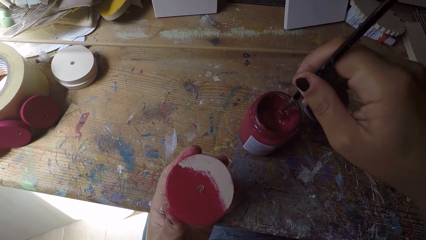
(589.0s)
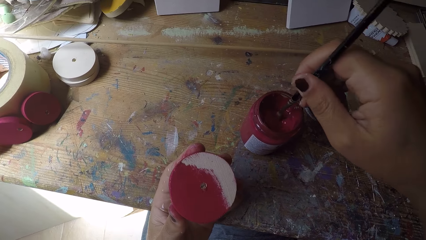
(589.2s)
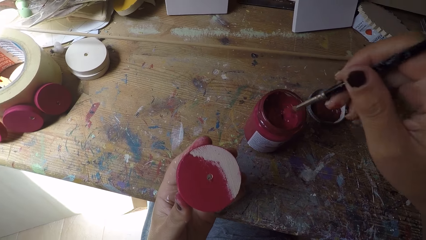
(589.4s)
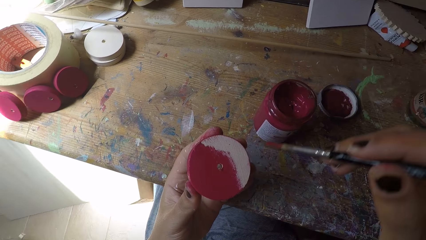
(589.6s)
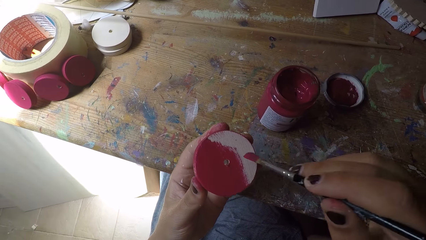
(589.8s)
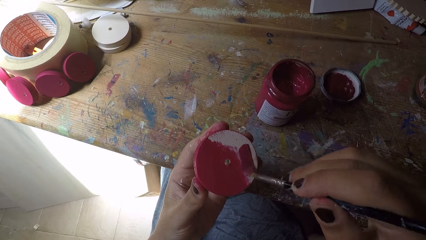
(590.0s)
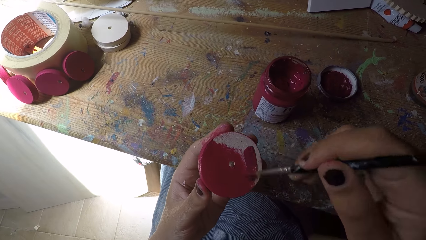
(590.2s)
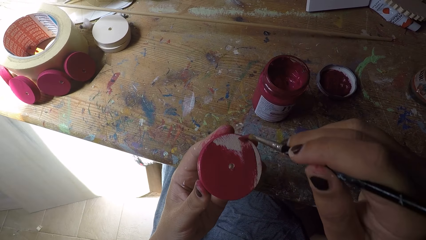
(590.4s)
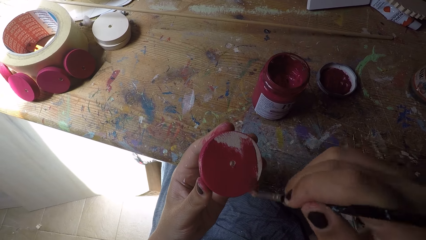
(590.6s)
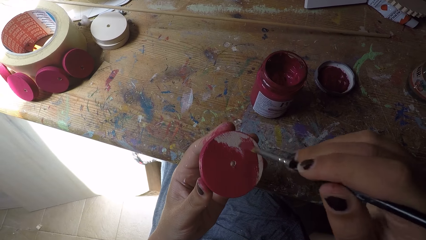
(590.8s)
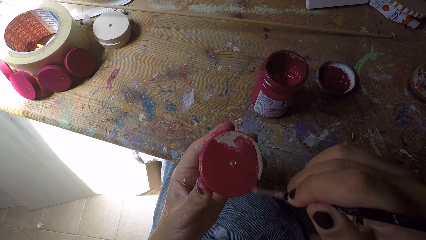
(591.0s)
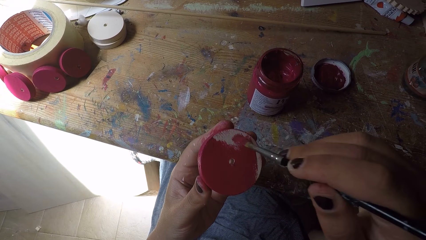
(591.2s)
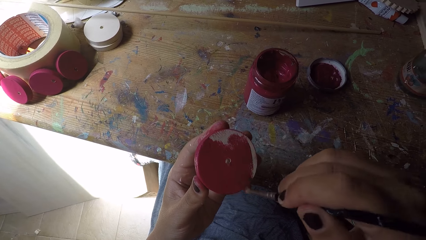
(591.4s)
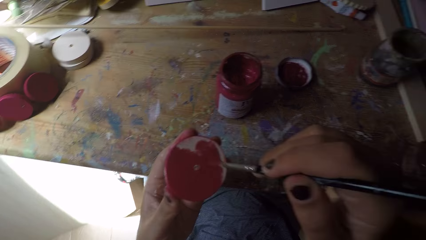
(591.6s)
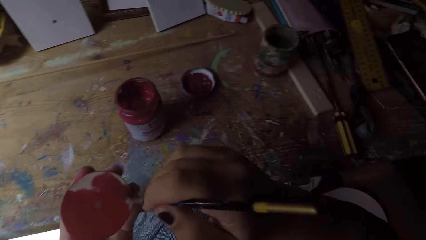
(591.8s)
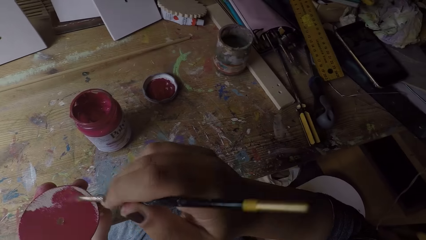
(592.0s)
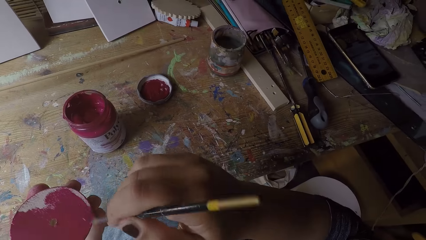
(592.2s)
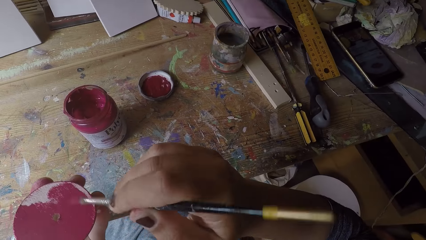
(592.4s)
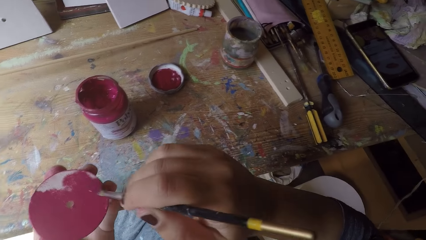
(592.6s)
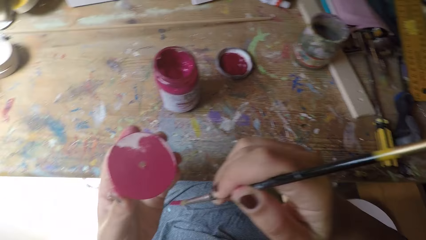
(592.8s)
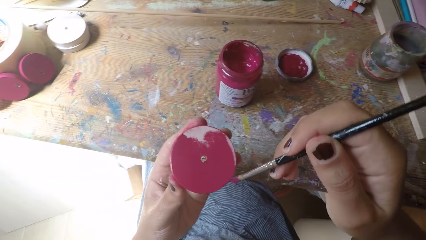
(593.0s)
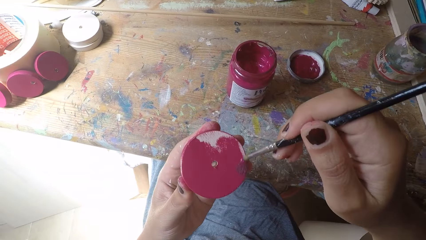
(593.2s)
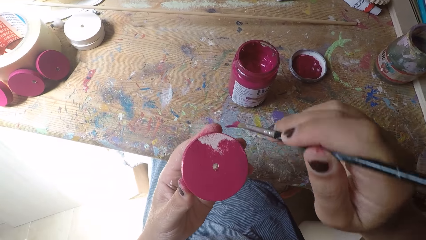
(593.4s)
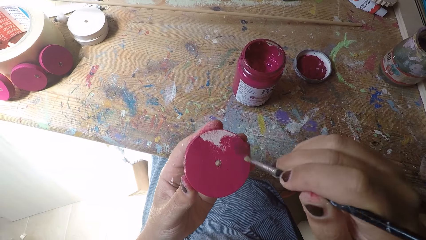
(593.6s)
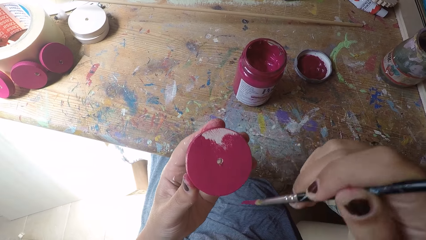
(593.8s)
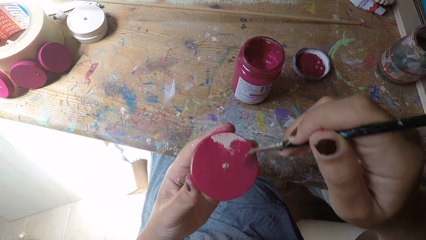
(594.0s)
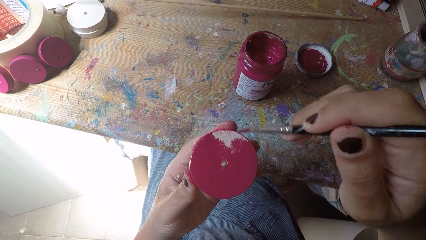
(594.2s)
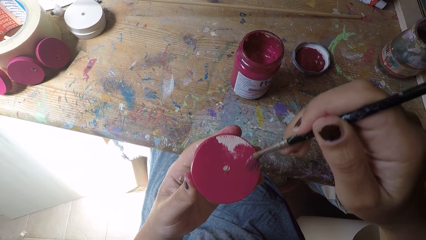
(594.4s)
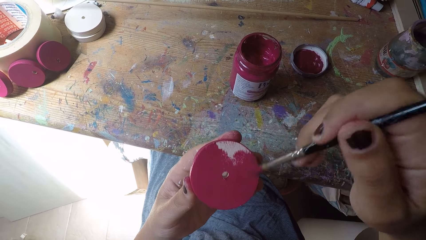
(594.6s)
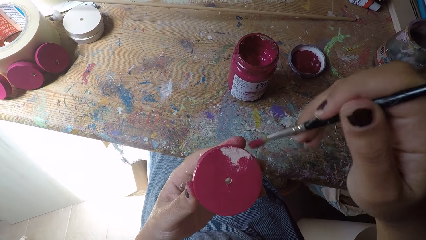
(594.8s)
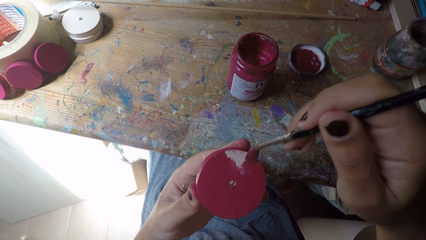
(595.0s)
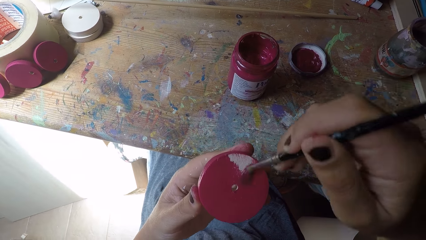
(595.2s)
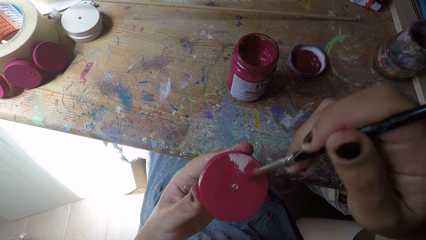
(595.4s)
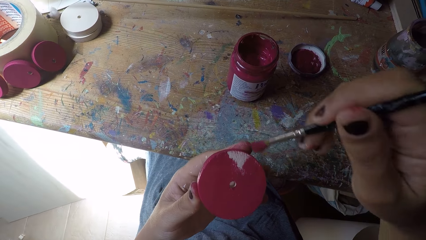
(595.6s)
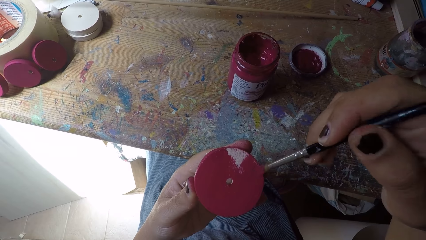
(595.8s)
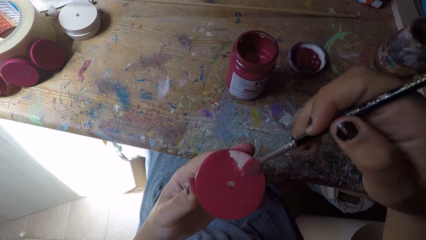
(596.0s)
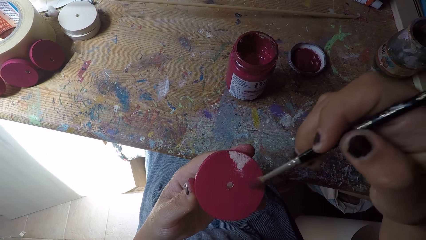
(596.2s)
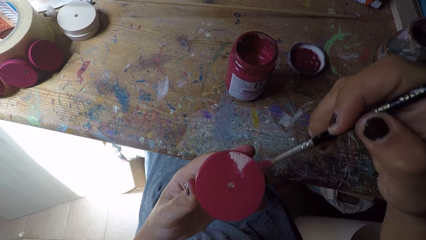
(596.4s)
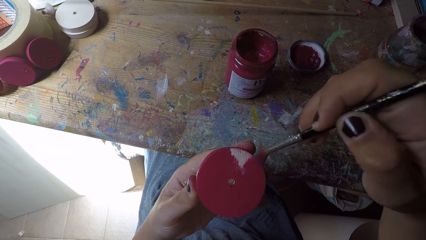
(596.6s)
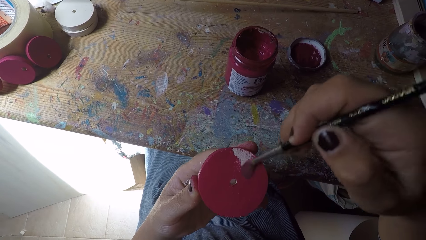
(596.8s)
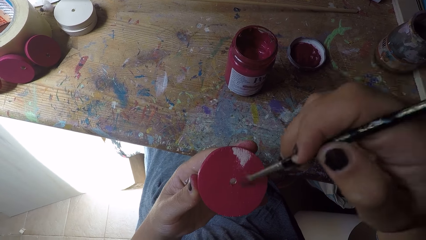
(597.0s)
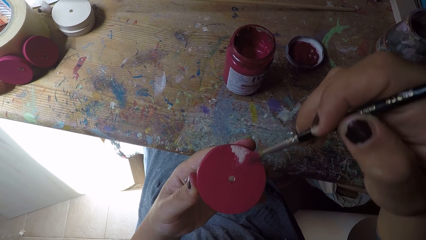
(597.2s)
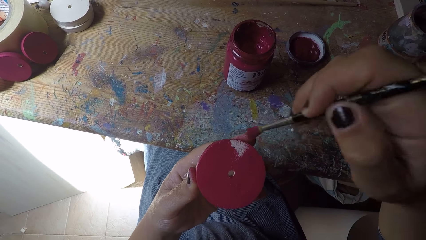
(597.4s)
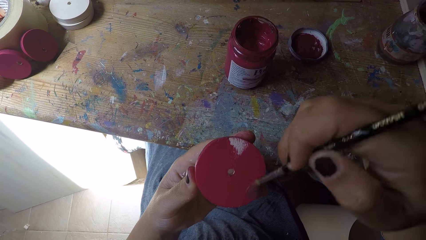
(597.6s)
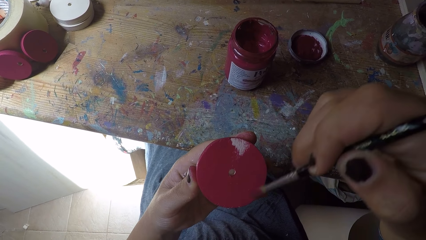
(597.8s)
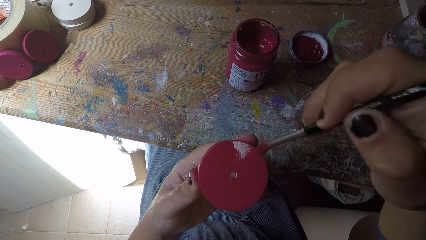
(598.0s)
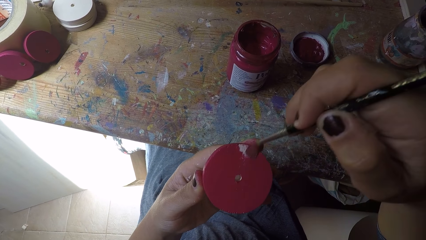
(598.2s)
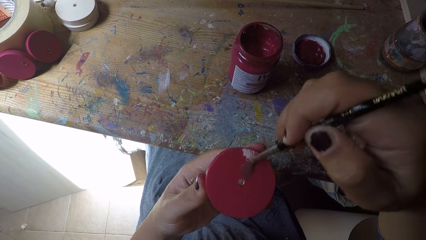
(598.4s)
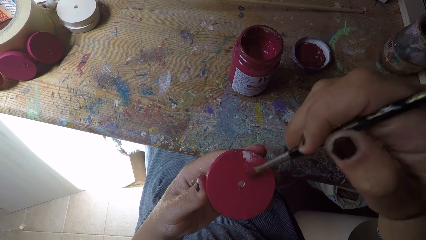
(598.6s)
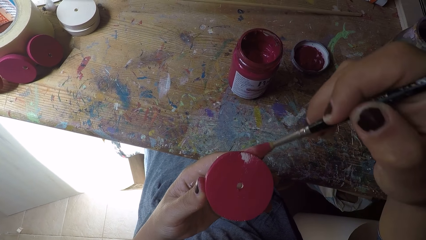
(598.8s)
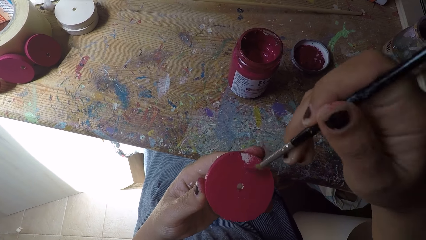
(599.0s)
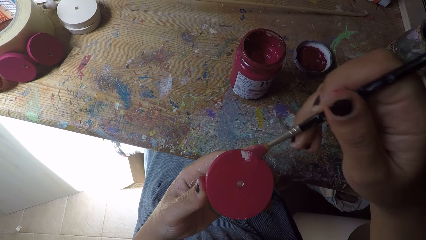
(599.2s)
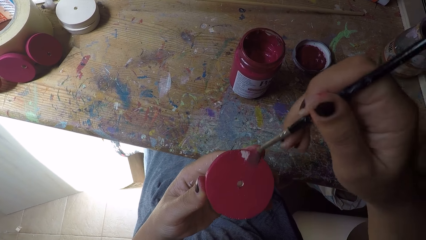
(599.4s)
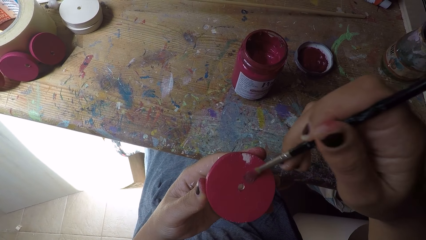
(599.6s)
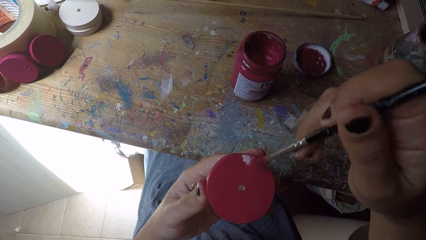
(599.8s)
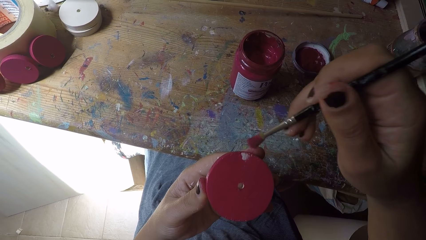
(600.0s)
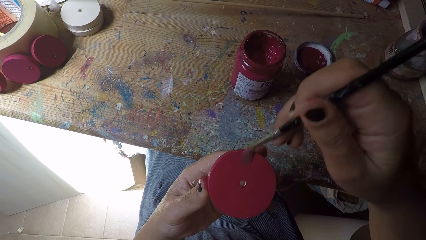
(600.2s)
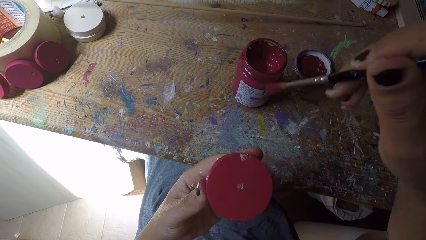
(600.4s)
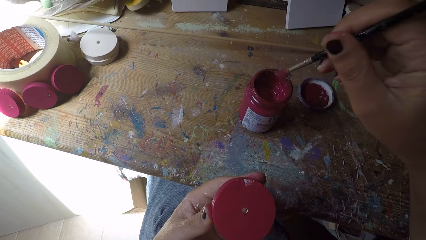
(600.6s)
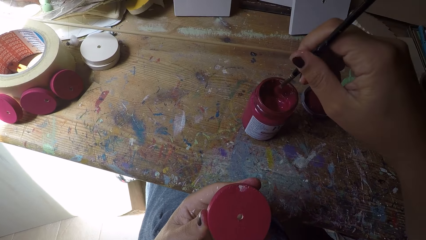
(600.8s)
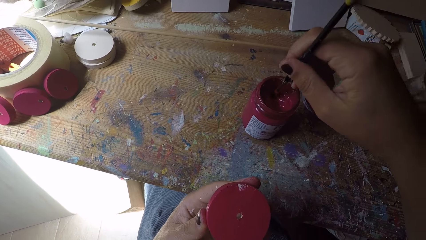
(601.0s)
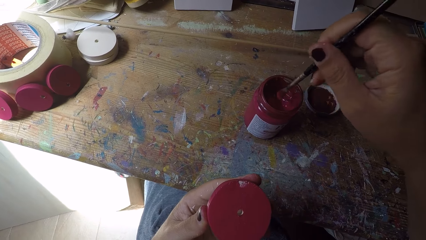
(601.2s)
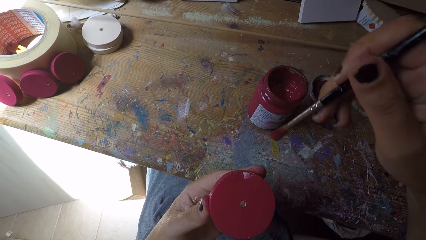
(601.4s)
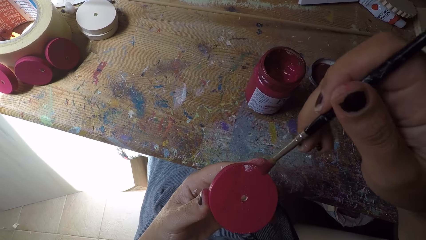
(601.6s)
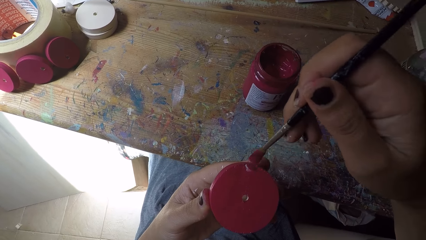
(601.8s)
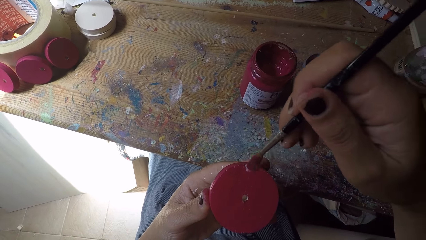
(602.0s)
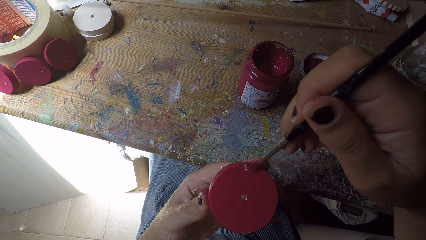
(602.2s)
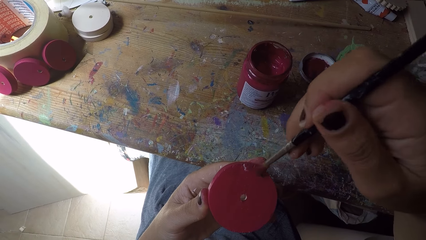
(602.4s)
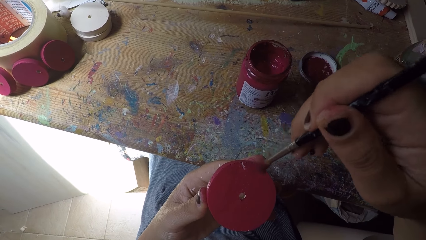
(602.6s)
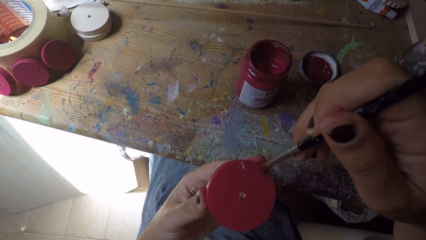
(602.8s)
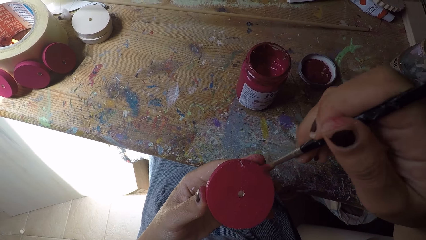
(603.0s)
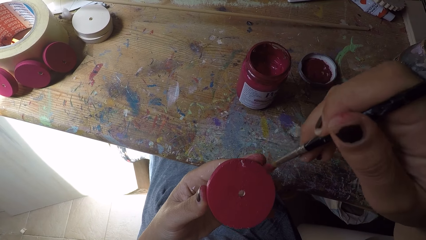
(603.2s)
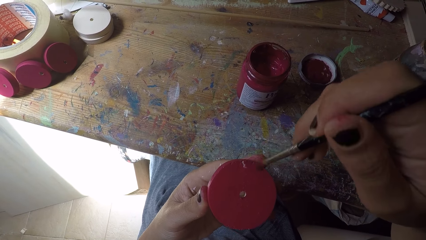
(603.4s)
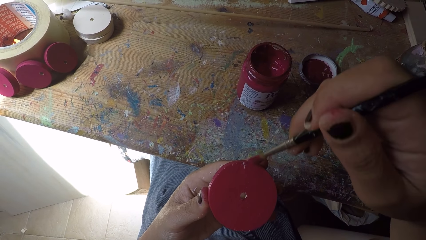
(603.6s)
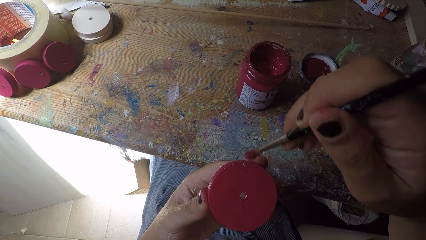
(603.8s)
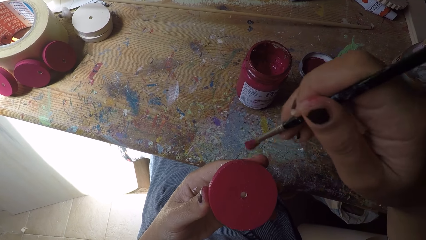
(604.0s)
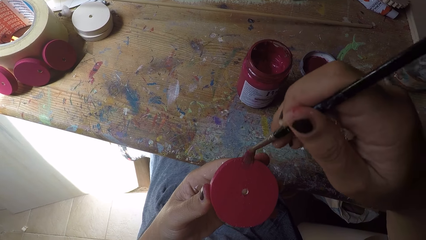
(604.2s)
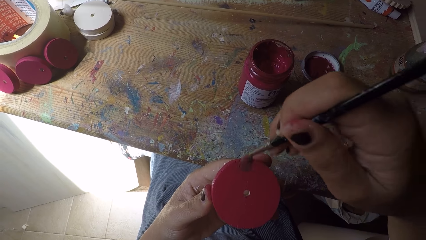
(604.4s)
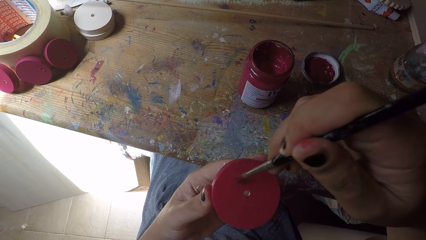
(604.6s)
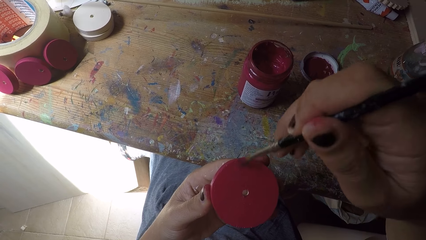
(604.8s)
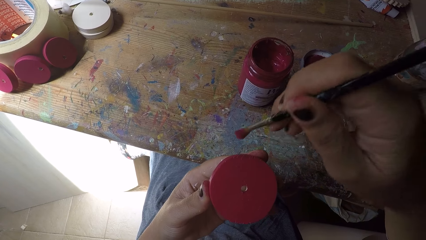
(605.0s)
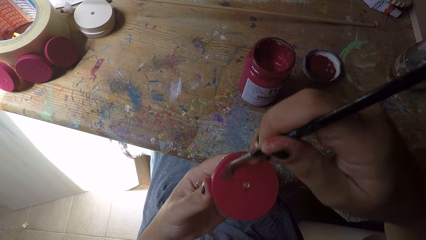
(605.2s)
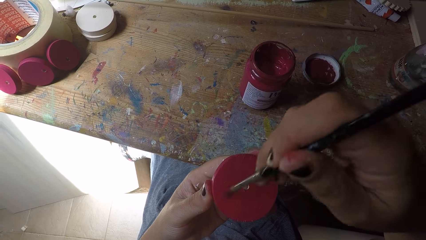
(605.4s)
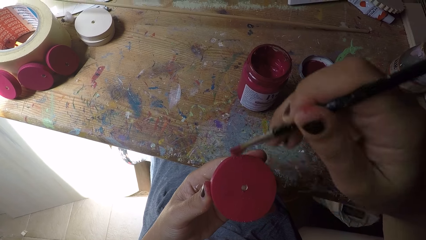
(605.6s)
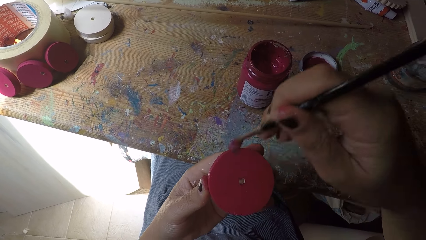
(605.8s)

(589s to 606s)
The camera wearer scoops paint from the paint can with the paint brush in her right hand. She paints the wood ornament or wood circle piece with the paint brush in her right hand. She paints the wood circle piece using the paint brush and looks towards a workbench. She paints the wood circle piece using the paint brush and looks towards the wood circle piece. She scoops paint from the paint can with the paint brush in her right hand. She paints the wood ornament with the paint brush in her right hand.
